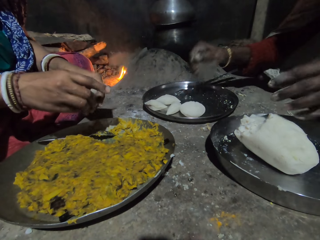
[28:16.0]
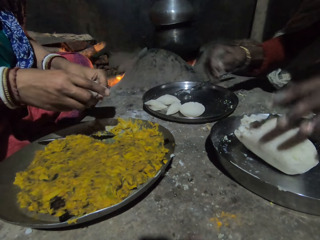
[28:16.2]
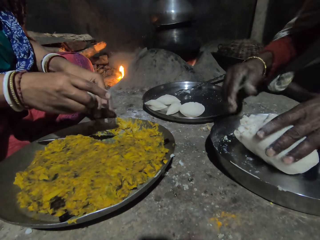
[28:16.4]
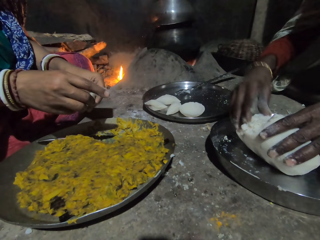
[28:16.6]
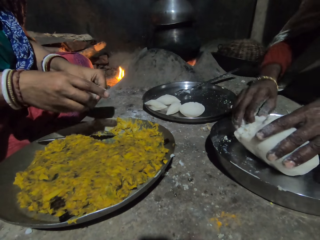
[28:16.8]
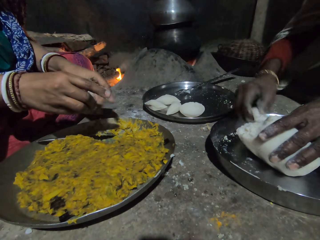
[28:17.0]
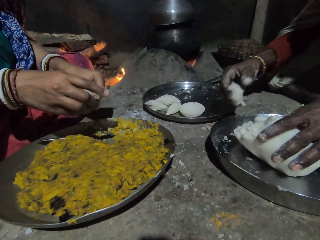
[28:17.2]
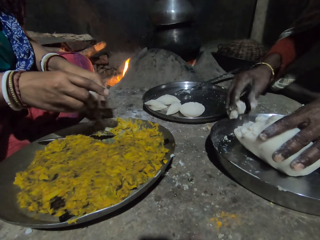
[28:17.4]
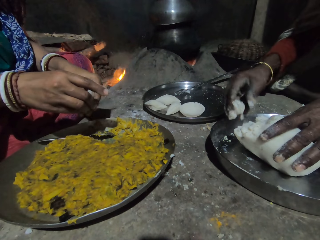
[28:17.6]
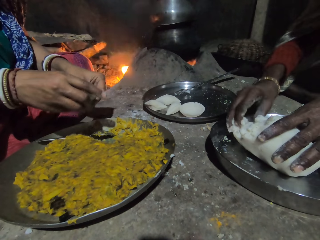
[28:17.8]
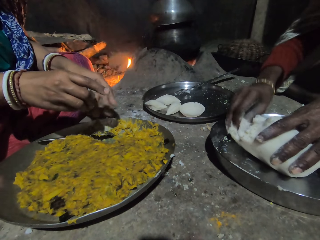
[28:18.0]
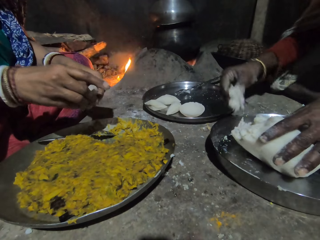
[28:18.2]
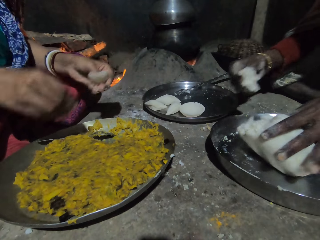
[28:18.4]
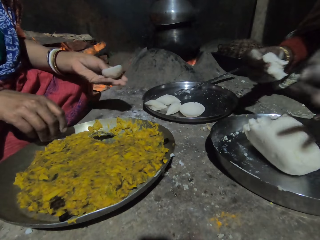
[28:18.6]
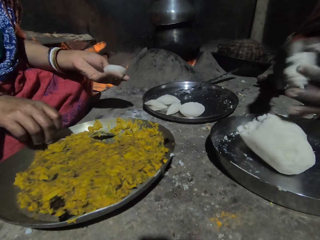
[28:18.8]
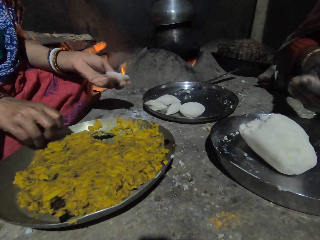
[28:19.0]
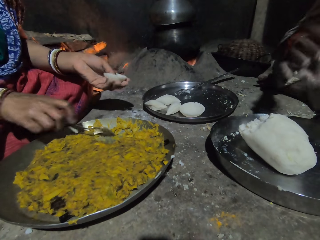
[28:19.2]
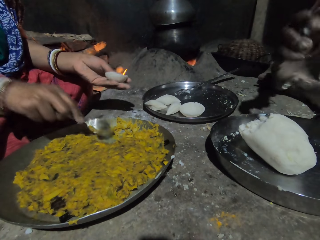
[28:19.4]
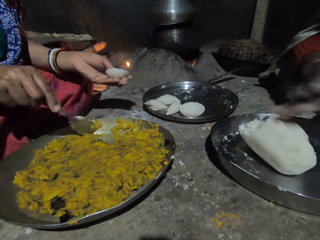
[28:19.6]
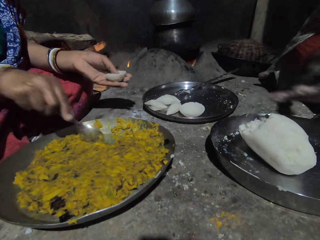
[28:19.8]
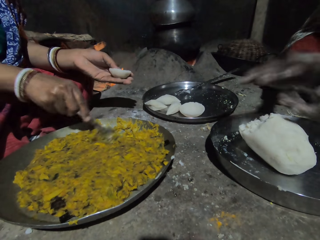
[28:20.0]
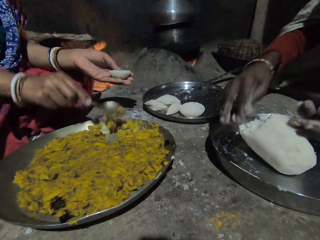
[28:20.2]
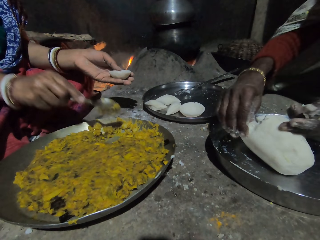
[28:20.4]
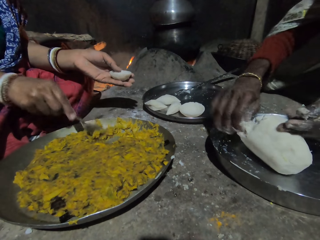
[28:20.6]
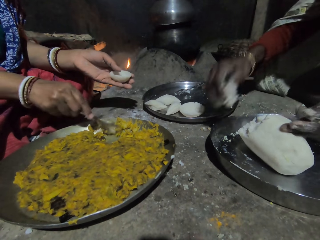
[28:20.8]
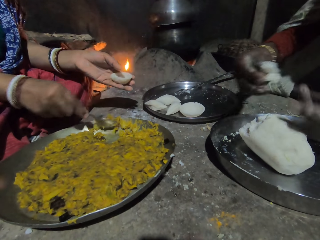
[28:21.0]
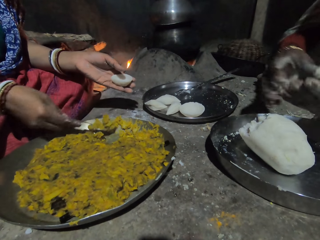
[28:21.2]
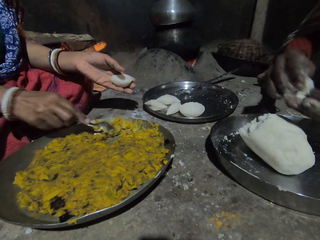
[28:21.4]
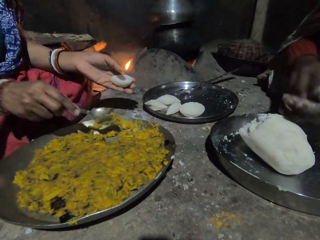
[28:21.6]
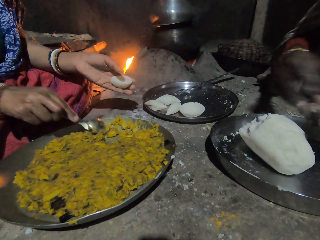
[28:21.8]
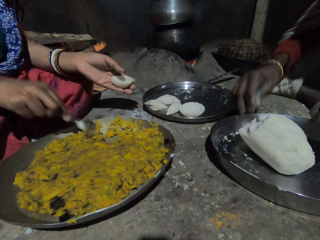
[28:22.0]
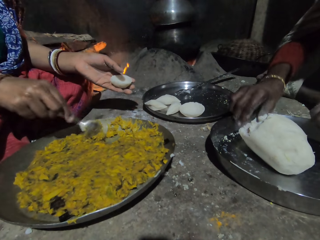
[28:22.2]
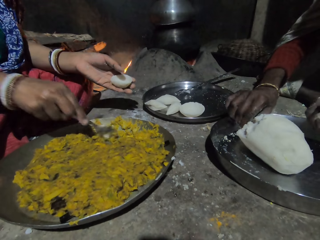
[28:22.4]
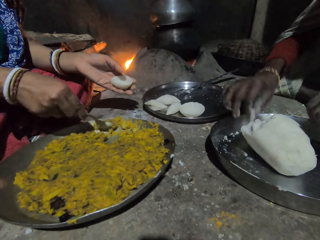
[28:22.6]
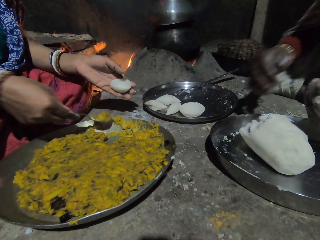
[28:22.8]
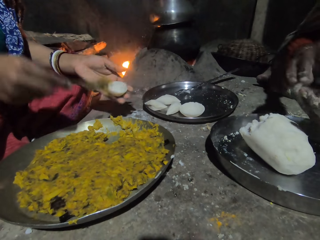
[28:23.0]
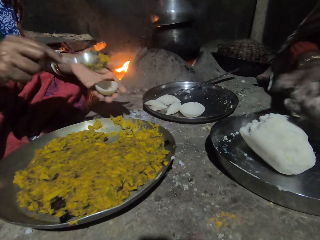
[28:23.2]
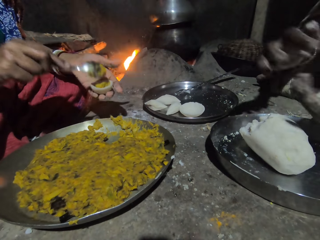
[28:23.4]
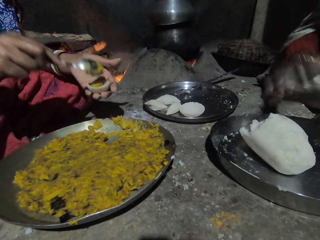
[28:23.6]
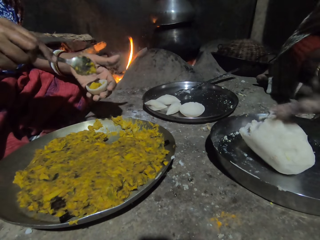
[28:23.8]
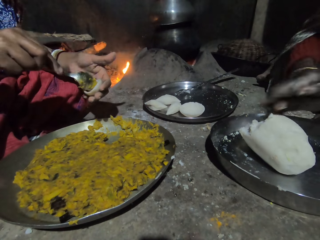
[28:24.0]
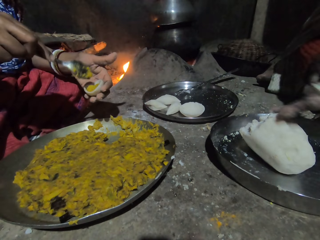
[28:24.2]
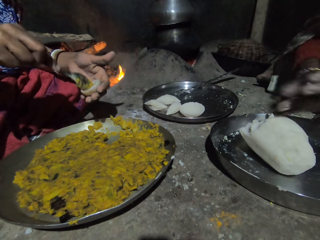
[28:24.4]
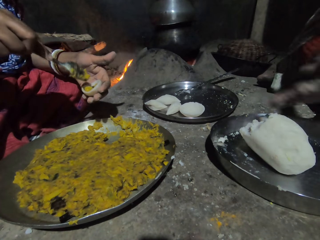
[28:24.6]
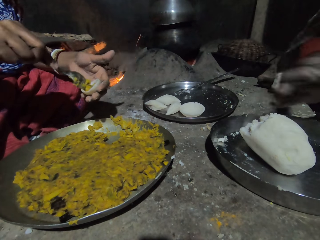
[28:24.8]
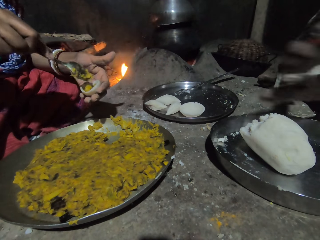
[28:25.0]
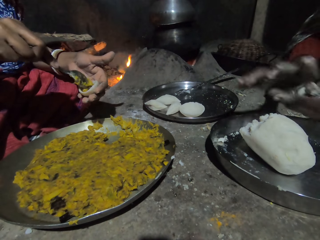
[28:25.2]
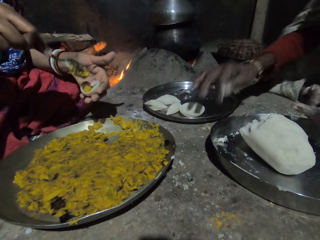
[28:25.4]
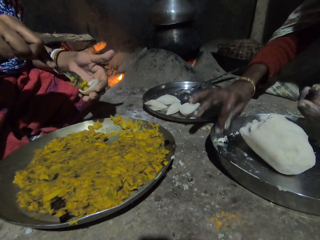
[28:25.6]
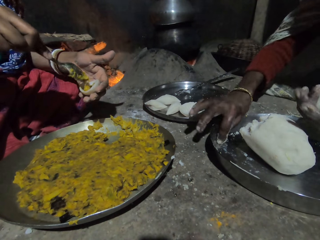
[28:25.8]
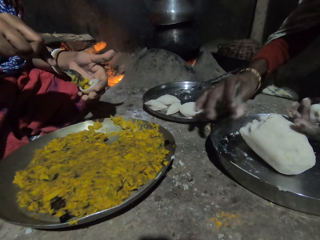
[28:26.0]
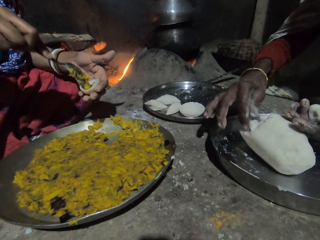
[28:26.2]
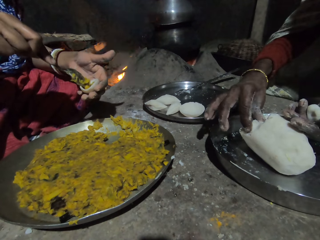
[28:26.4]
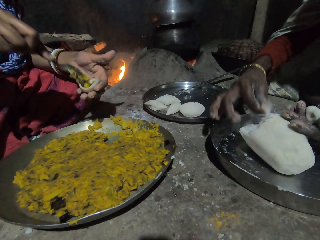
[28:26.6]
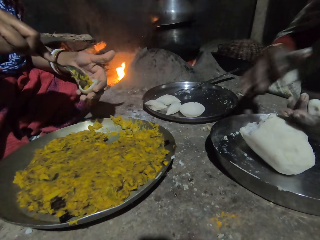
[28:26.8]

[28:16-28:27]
A person puts the dough on the tray and scoops the dough with his hand. Another person scoops paste with a spoon and puts the paste on the dough.

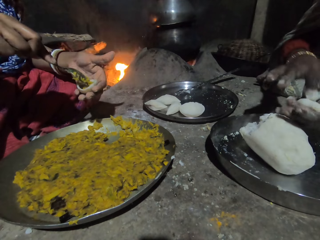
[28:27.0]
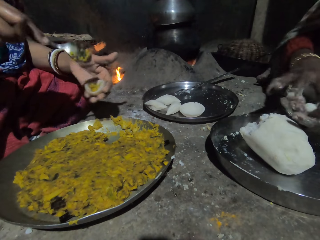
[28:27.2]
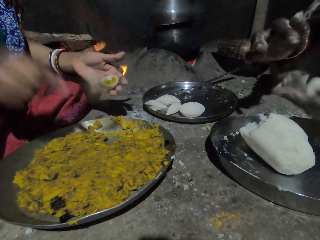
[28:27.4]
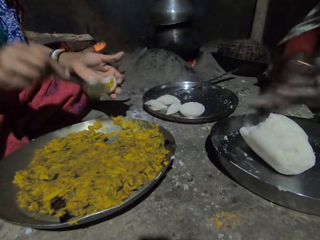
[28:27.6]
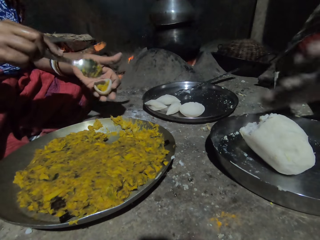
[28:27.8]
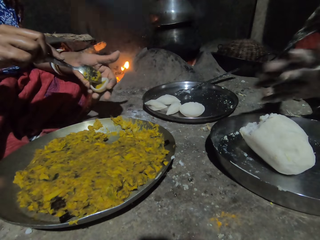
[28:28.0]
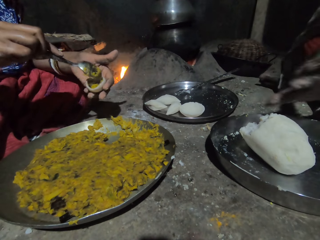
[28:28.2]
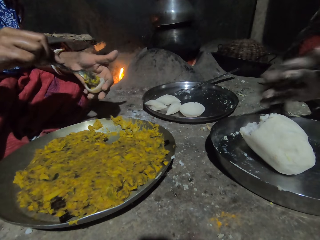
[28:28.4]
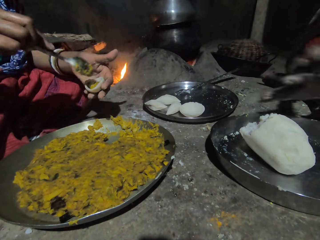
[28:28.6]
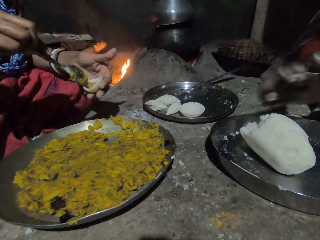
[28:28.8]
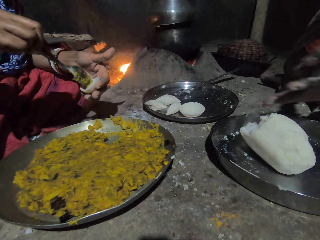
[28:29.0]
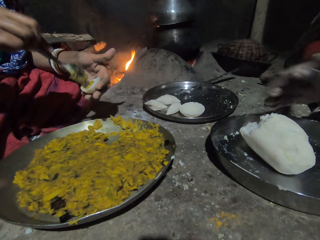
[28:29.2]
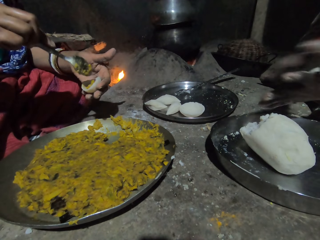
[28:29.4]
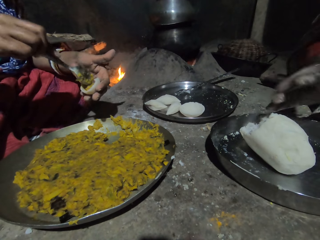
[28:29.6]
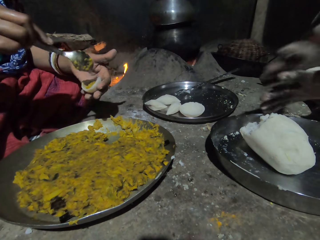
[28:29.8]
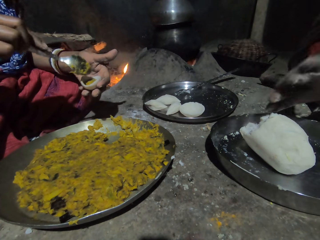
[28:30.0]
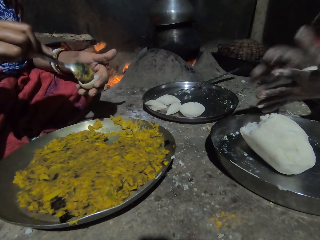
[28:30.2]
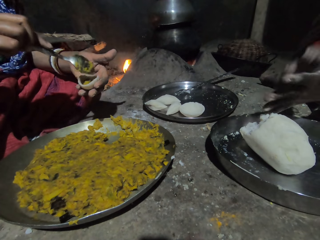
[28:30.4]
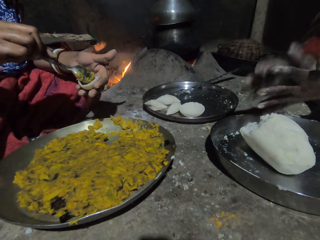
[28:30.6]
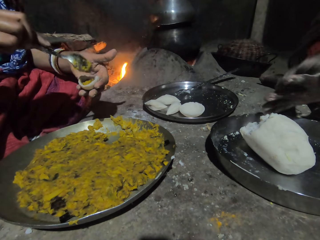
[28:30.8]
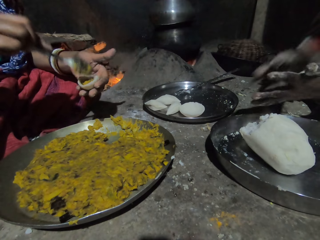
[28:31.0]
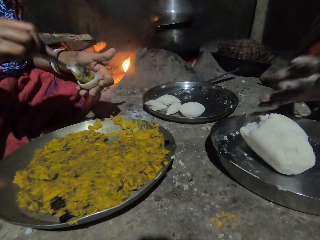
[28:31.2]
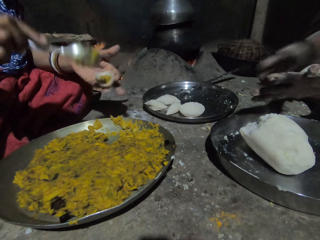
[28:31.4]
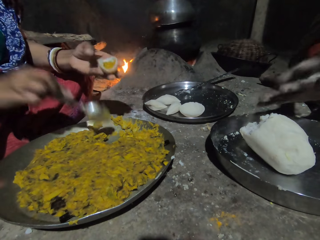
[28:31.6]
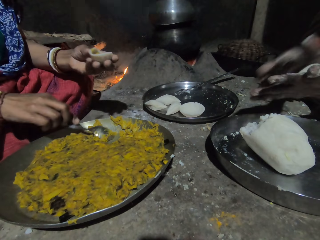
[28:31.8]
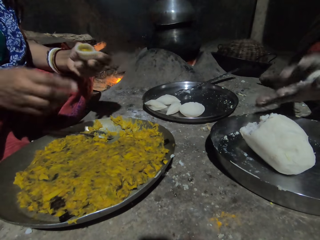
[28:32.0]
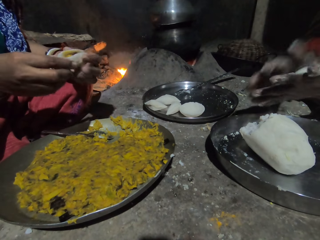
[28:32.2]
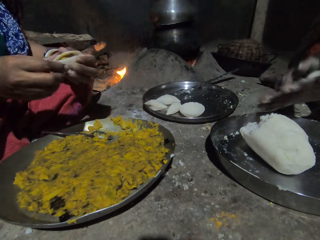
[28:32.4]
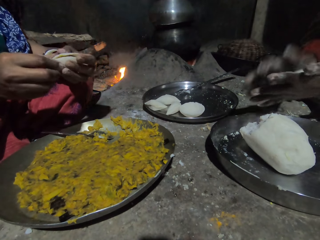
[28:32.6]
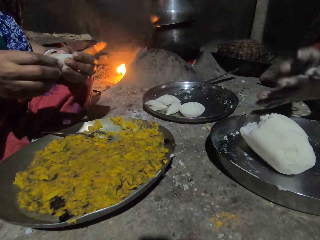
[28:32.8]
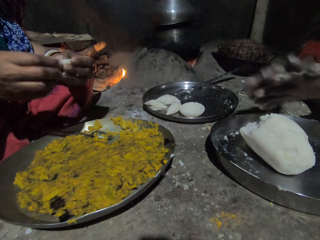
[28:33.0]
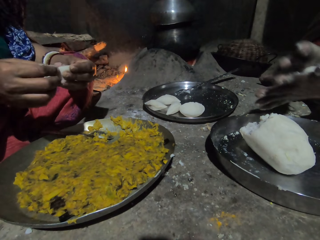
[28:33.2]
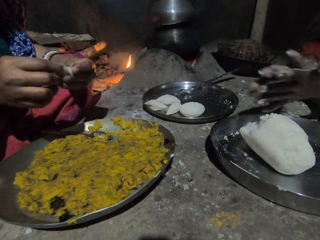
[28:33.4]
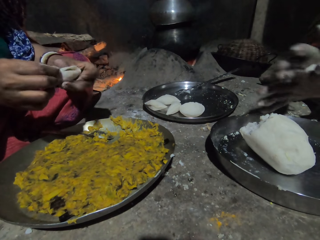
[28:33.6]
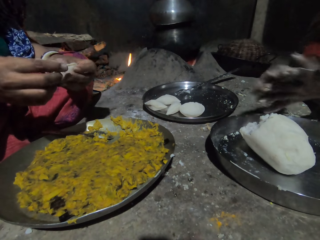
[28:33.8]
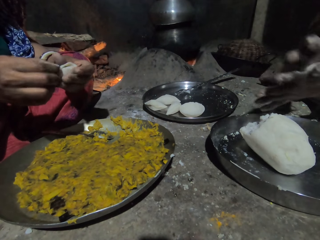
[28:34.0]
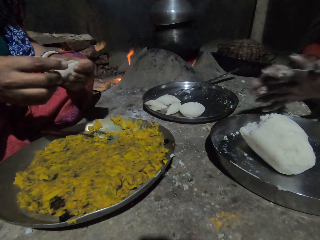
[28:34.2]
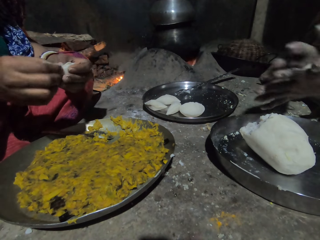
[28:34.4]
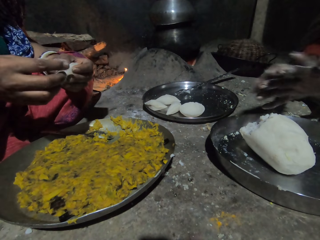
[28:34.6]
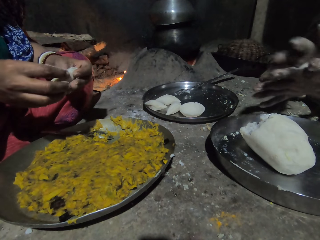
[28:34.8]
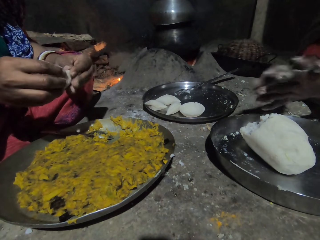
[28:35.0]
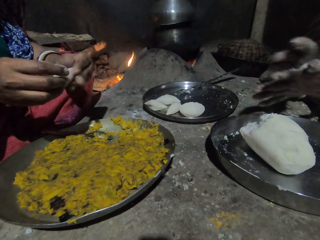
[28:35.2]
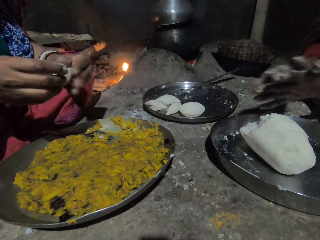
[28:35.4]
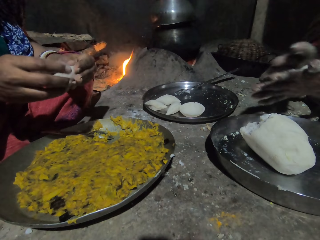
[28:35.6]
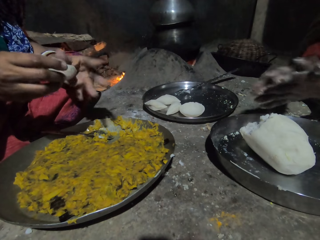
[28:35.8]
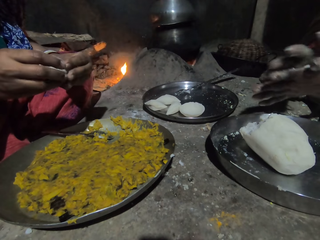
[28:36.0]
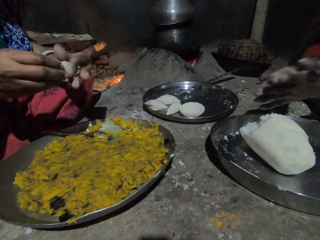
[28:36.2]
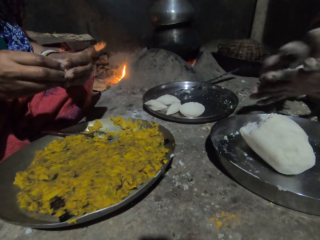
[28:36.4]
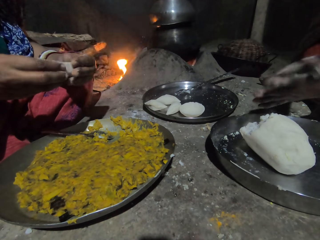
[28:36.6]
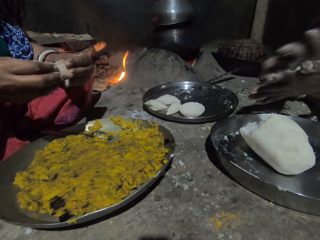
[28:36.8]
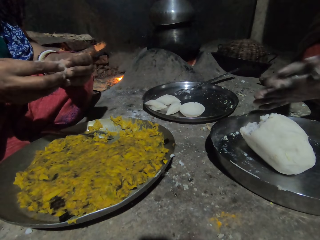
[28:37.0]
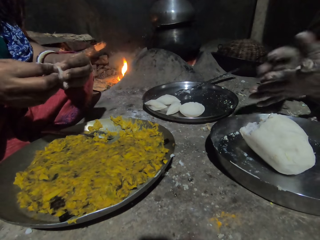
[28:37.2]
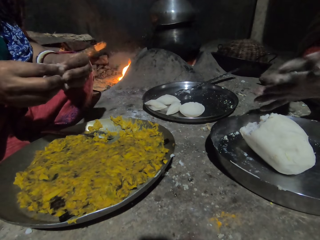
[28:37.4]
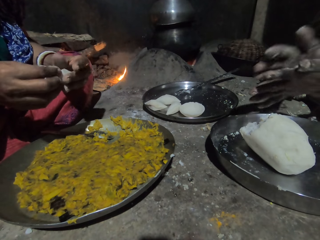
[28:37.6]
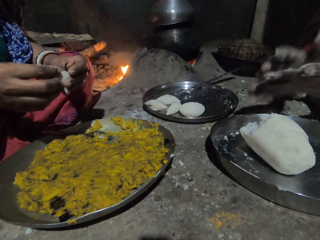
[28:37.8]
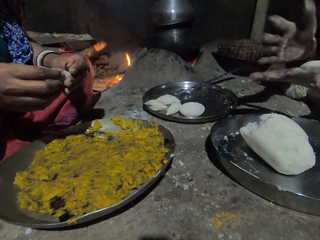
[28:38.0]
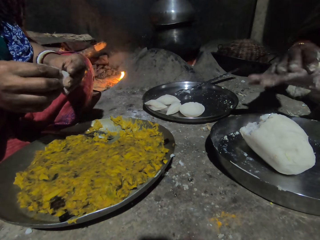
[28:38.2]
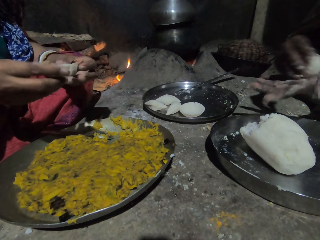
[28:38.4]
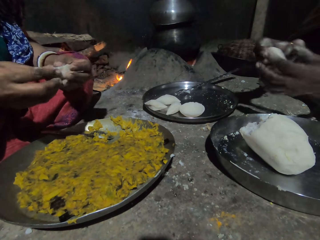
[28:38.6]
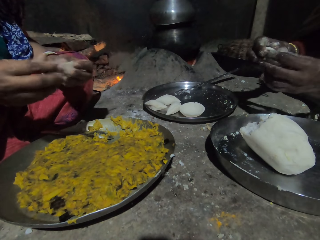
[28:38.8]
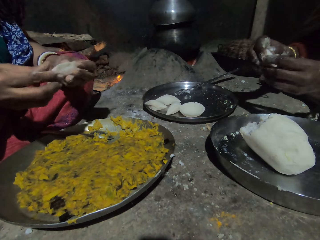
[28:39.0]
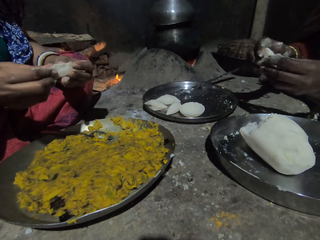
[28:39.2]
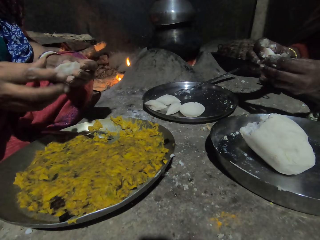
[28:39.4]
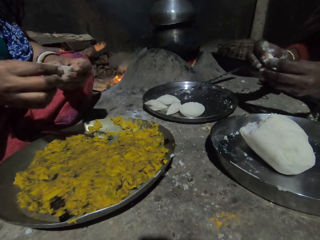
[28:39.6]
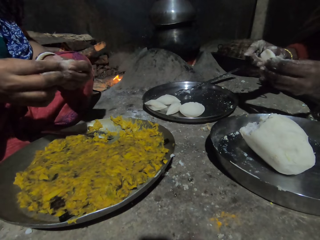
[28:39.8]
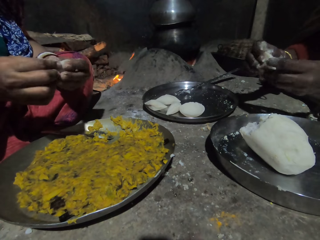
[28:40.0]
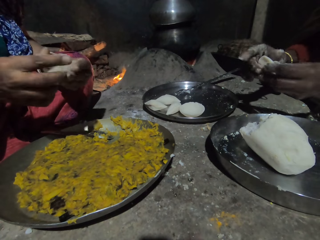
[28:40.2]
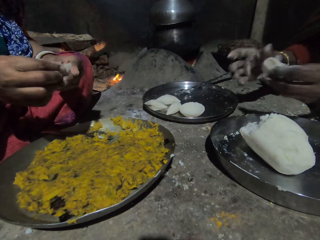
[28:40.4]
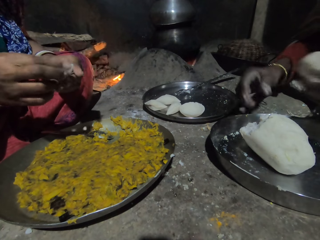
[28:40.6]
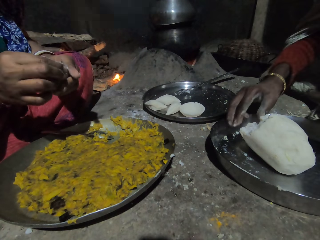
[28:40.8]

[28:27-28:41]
A person rolls the dough on his hand. Another person puts the spoon on the tray and folds the dough.
